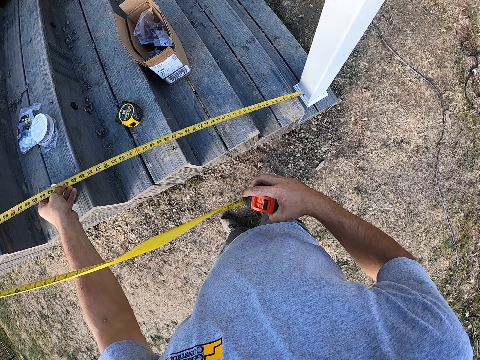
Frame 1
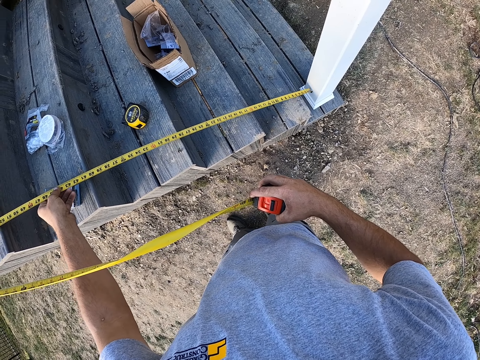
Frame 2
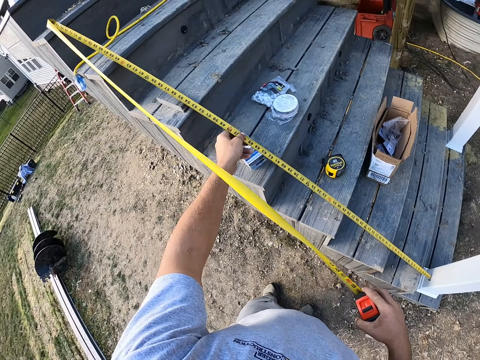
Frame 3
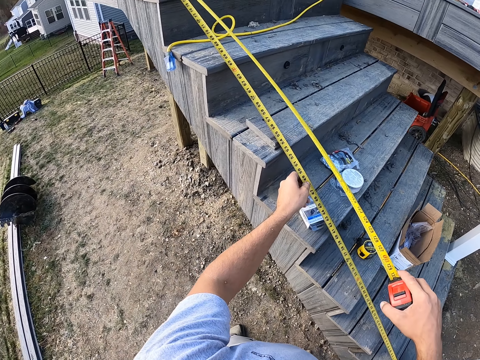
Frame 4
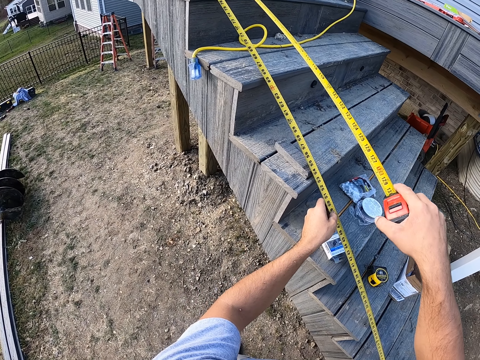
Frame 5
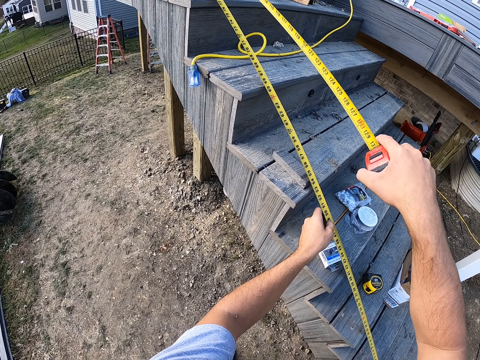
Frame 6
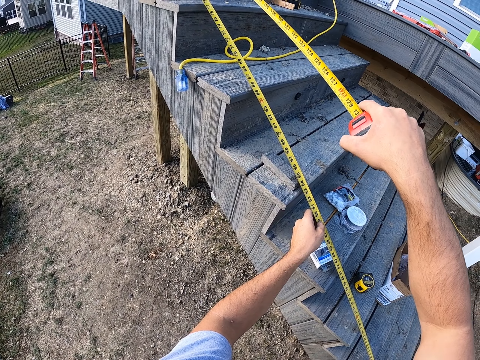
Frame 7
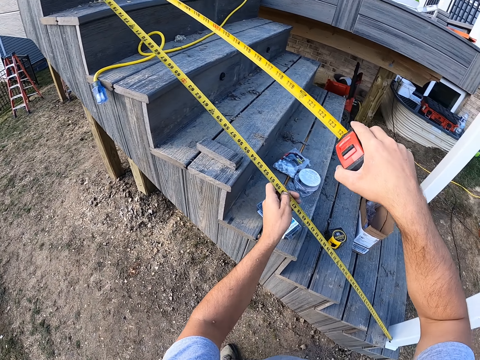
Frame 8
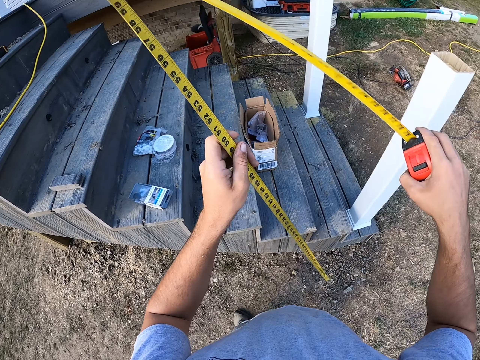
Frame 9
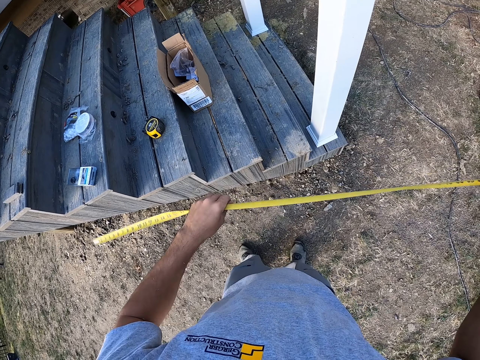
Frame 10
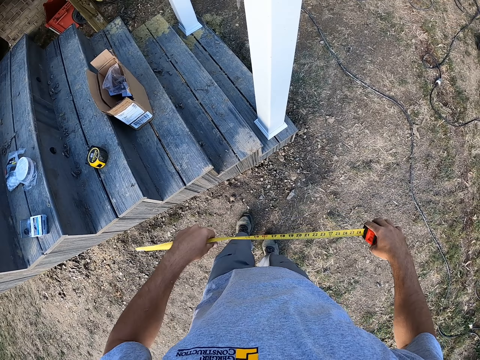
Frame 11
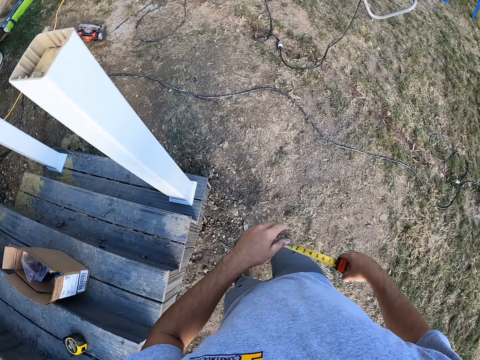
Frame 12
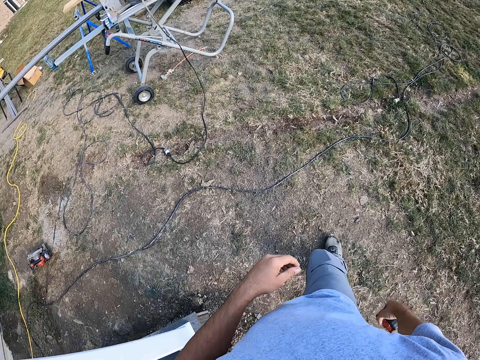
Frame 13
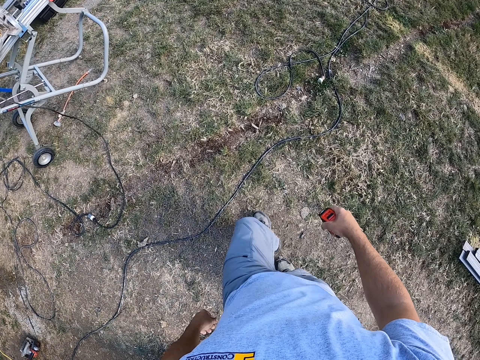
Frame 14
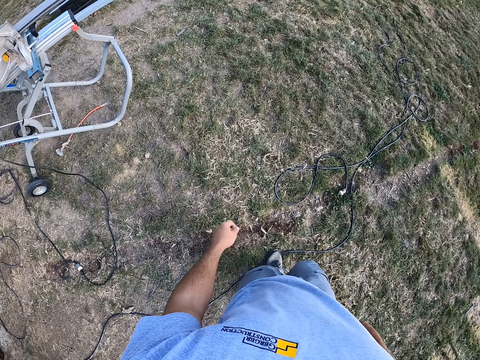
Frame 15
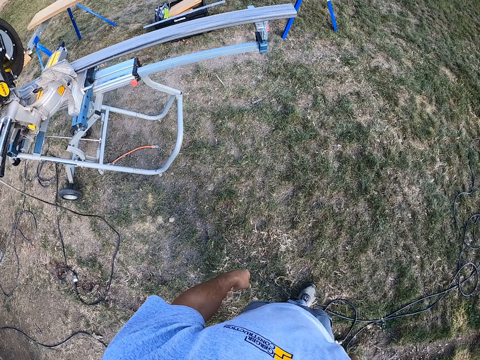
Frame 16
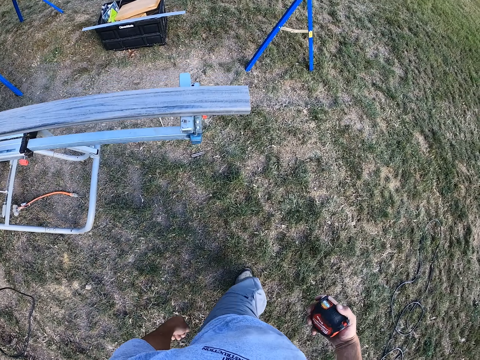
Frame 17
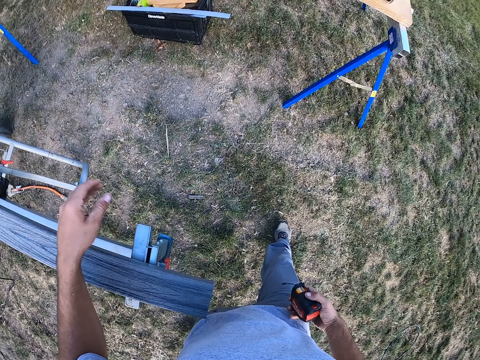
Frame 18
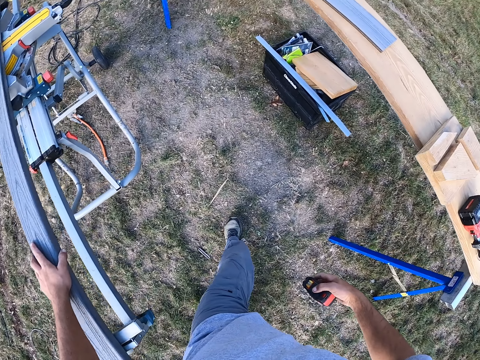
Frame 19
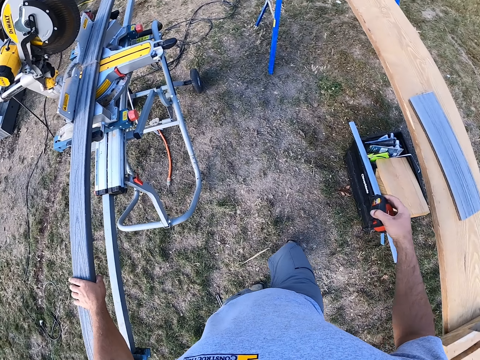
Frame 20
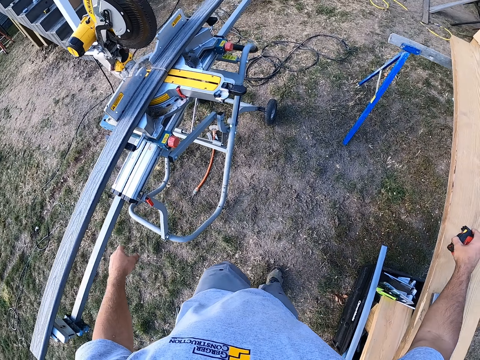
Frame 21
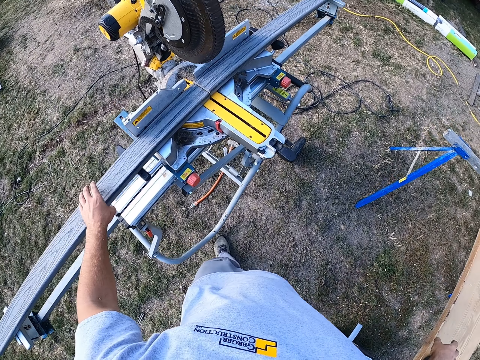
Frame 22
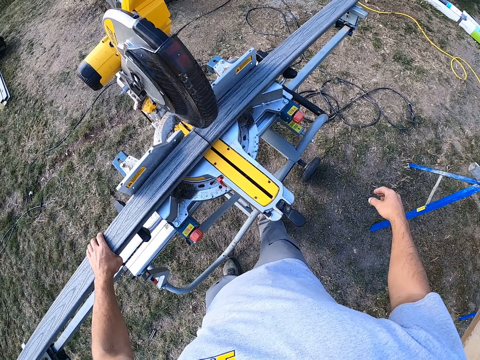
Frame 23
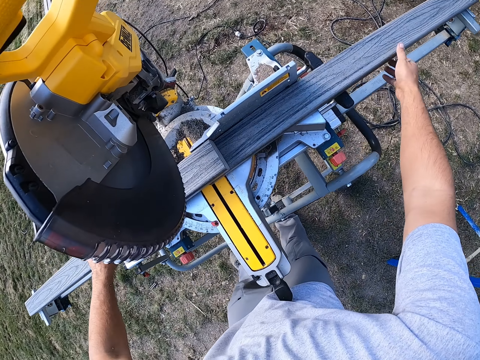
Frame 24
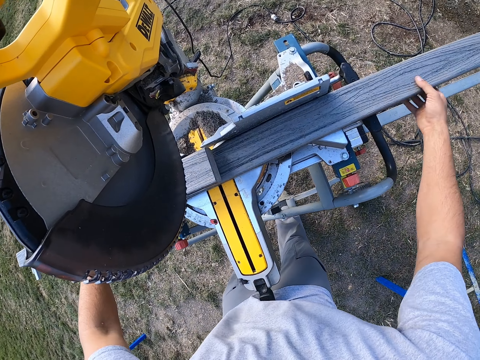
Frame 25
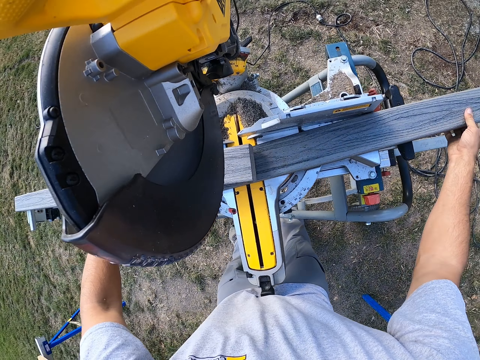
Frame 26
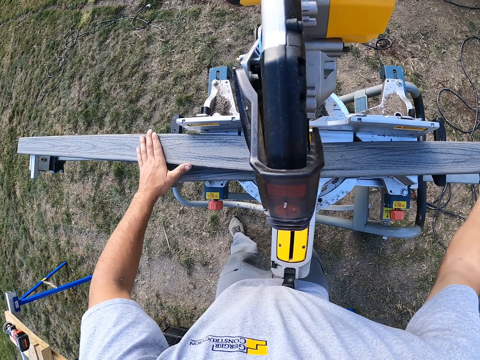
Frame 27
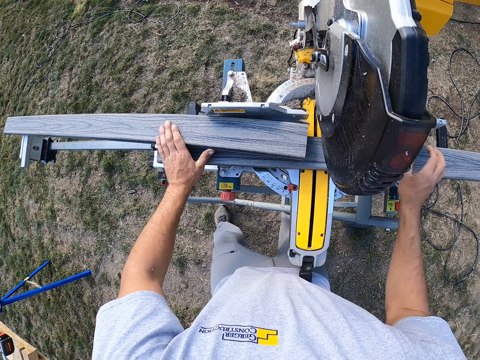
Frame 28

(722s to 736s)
The camera wearer measures the staircase. They retract the tape measure to its casing. They walk. They put the tape measure on the wood. They pick up the wood and pull the wood.

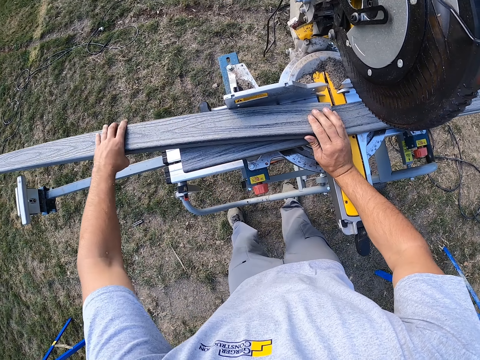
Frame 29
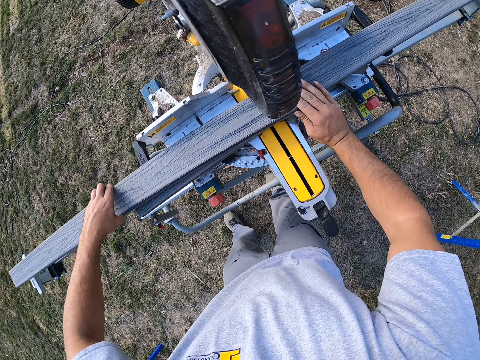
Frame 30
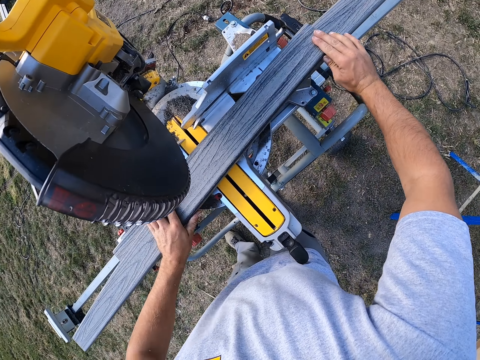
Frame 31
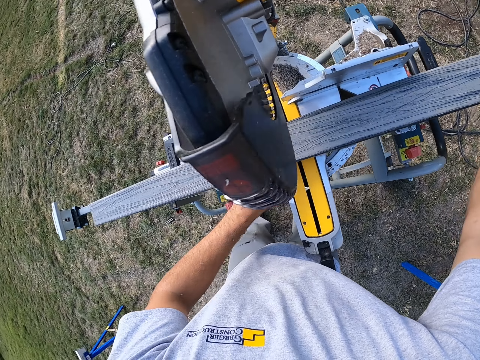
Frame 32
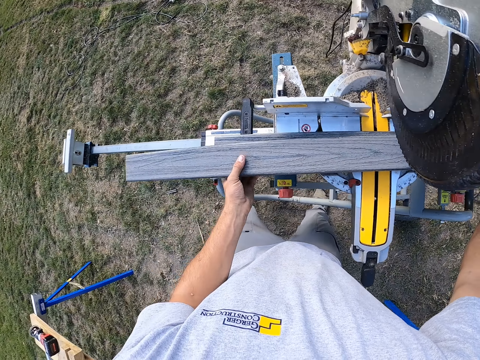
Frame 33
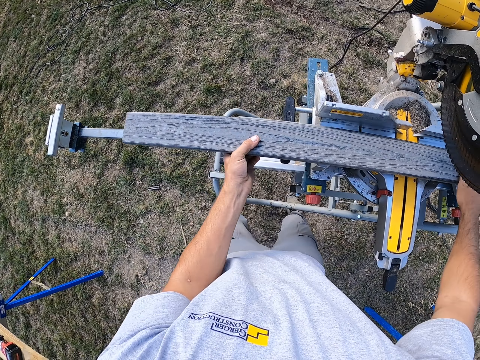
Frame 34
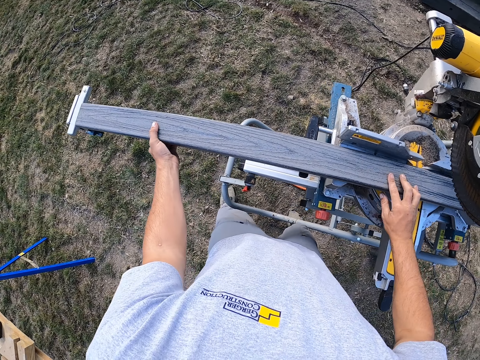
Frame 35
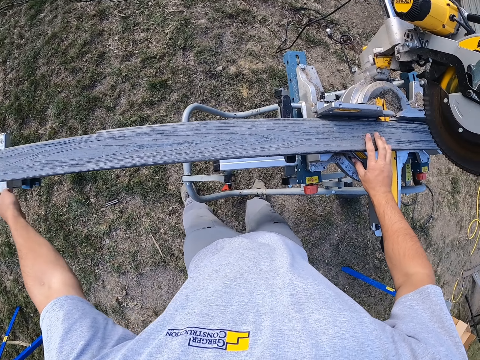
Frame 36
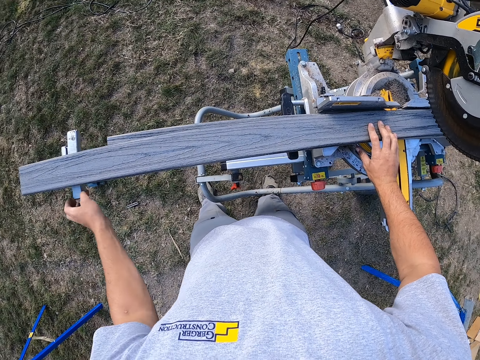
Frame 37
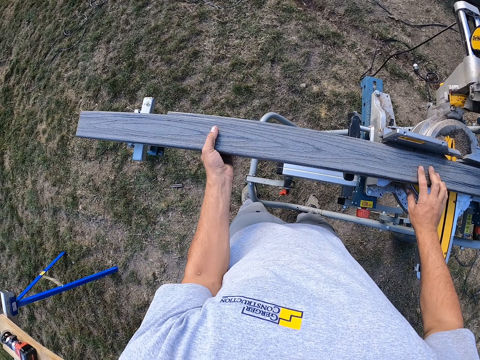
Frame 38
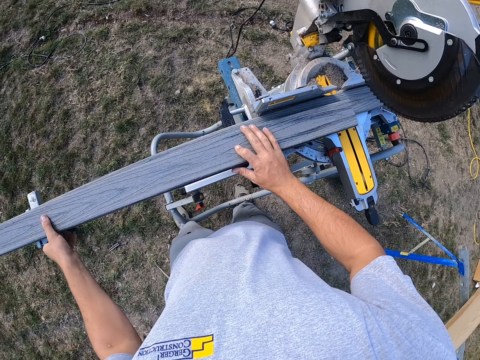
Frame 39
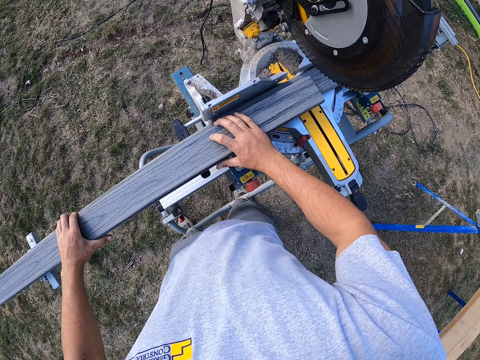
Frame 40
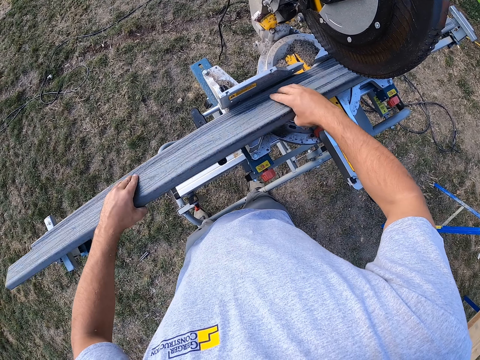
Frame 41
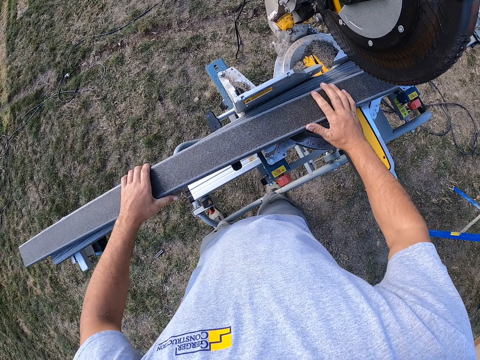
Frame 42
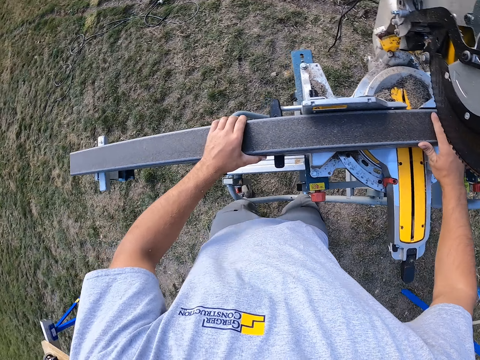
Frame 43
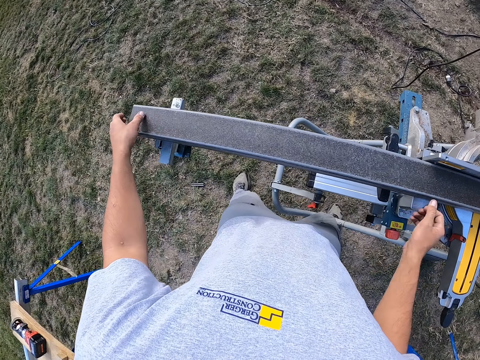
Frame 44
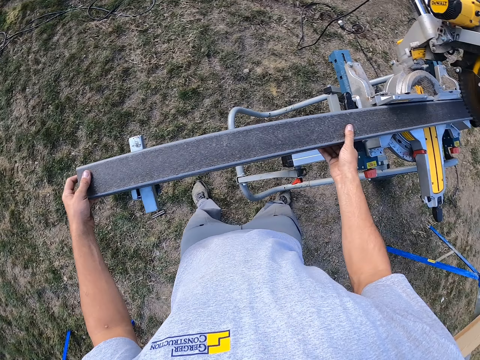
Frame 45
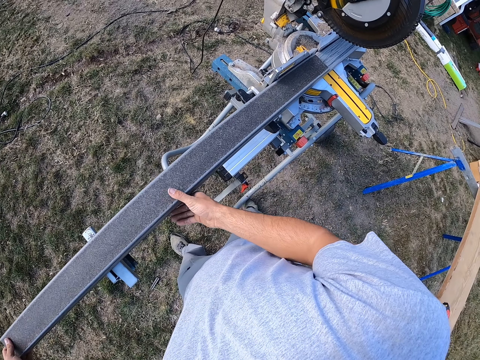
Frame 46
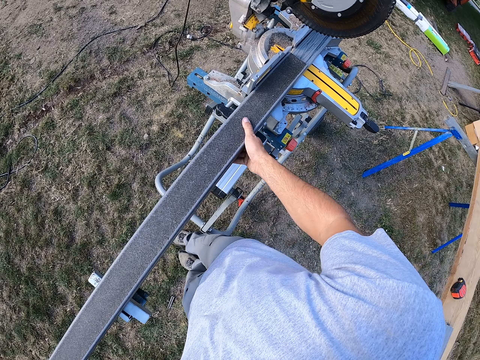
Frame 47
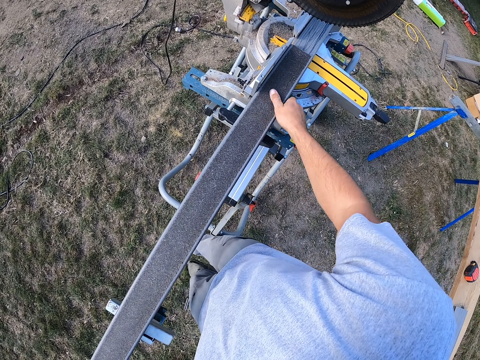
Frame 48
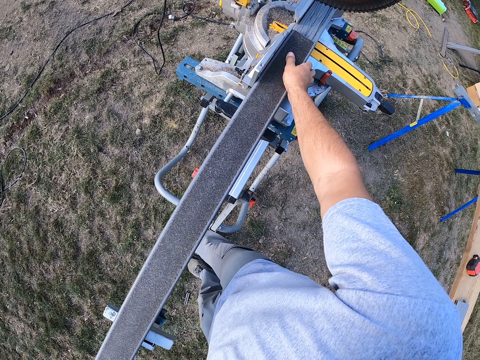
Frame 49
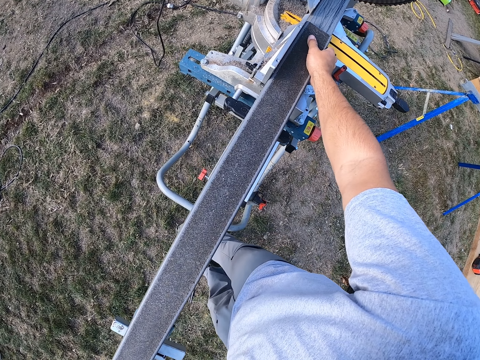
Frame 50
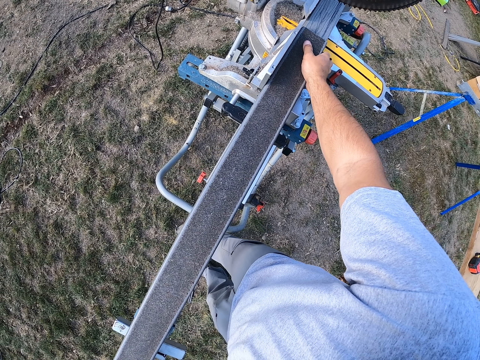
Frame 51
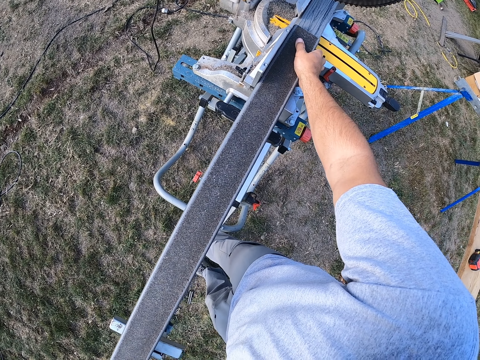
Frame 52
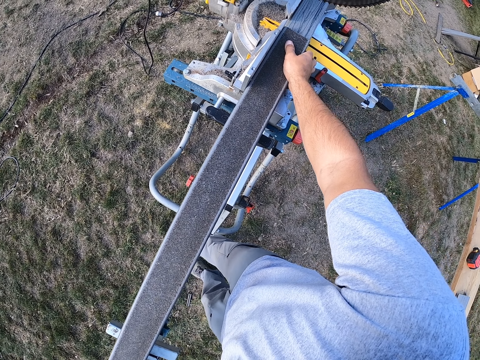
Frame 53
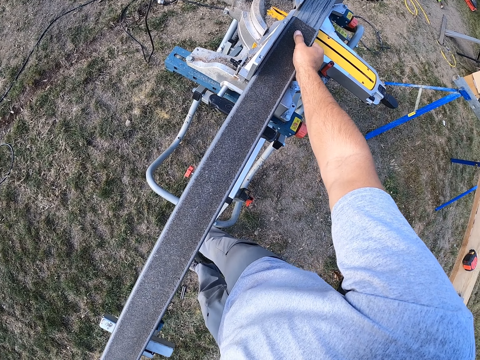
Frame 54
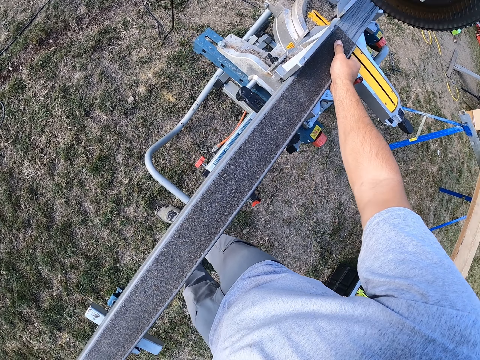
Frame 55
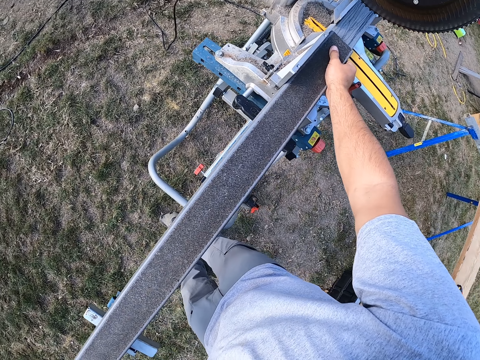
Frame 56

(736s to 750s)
The camera wearer drags a wood over the other. They put the pieces of wood together. They adjust the woods on the chop saw. They adjust the chop saw. They turn the piece of wood. They adjust the wood on the chop saw.
